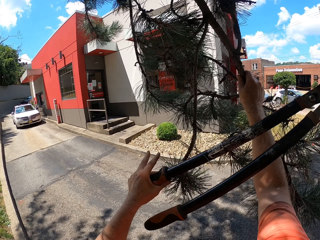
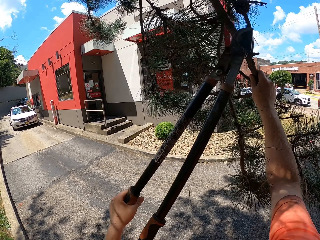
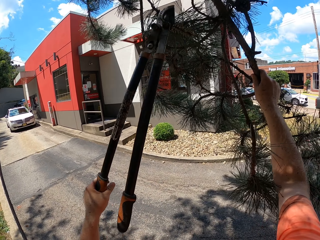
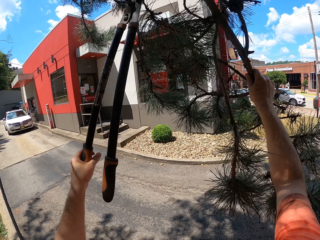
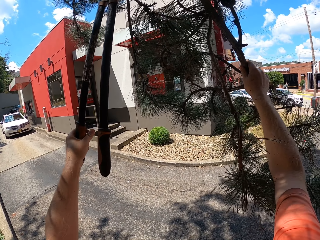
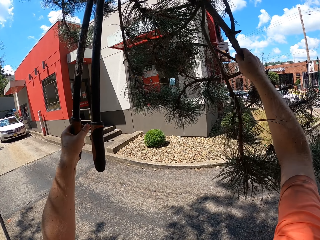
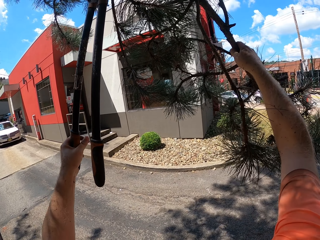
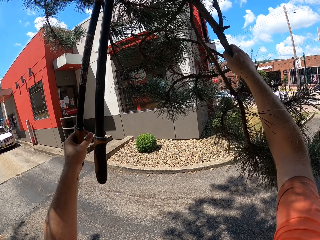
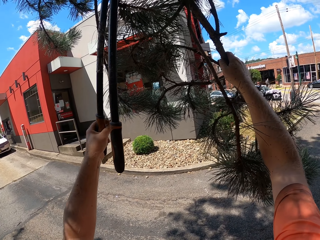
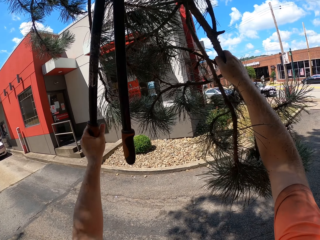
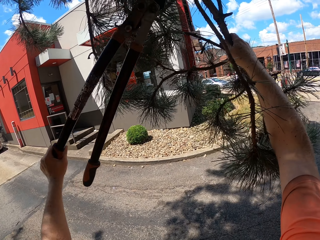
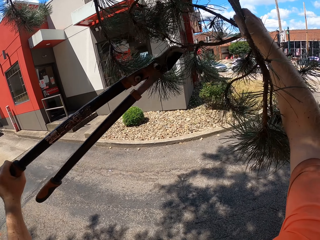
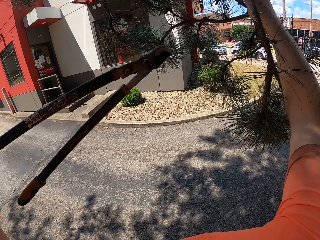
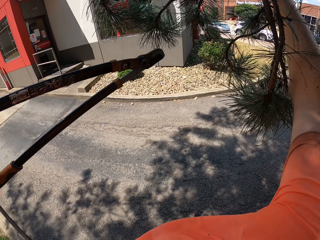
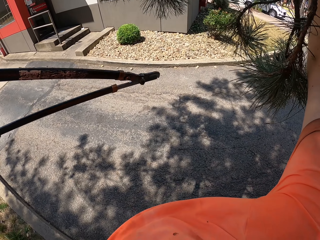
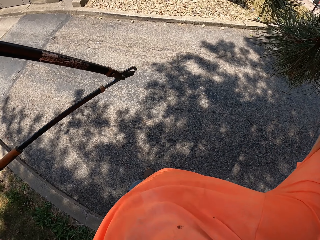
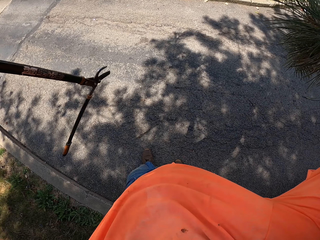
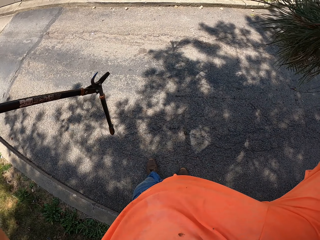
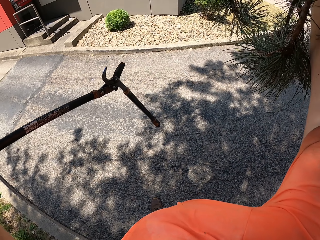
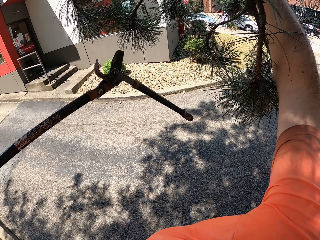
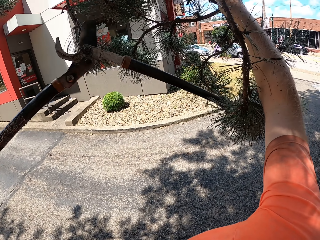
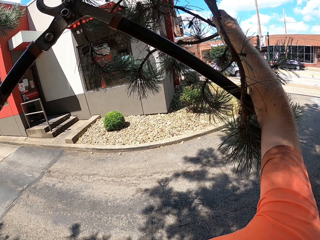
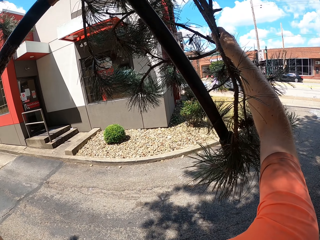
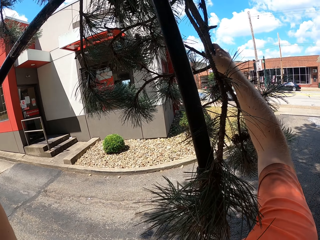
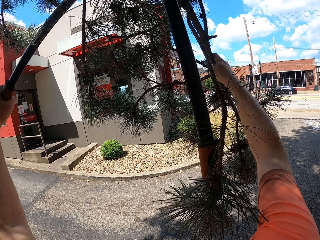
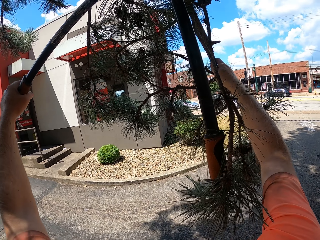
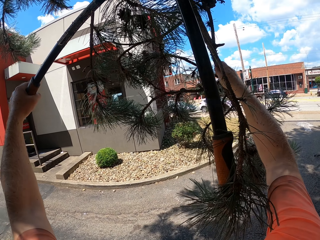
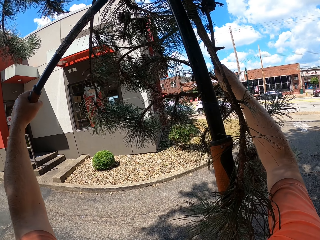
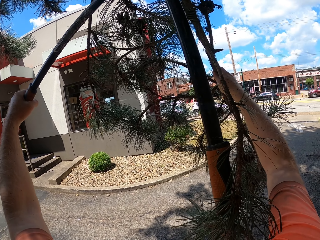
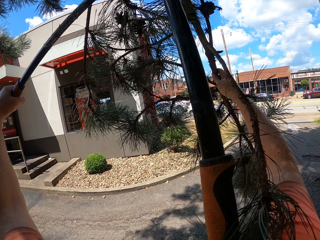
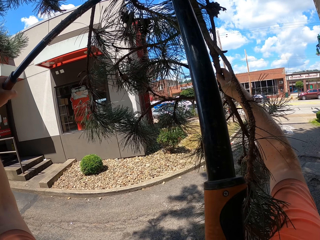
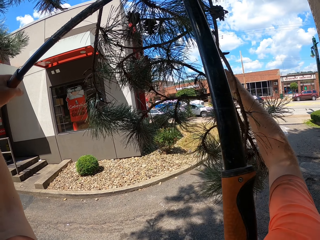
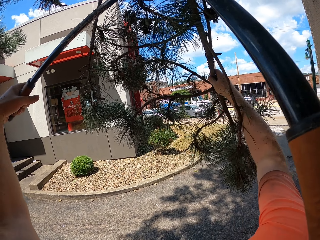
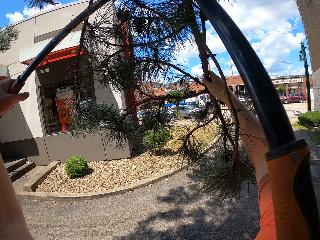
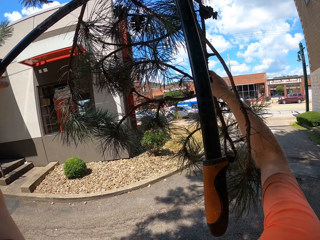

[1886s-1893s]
The camera wearer holds the branches with the right hand. He positions the trimmer shear on the left hand. He cuts the branch with the lawn shears in his left hand.

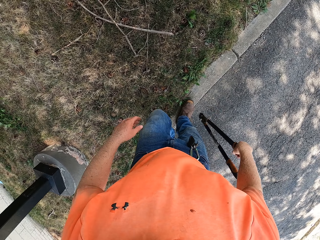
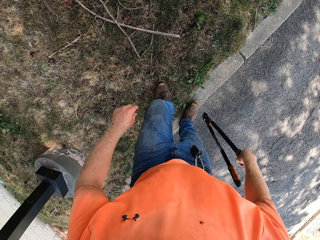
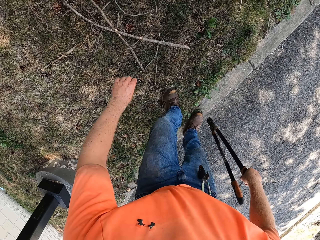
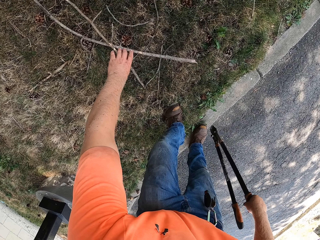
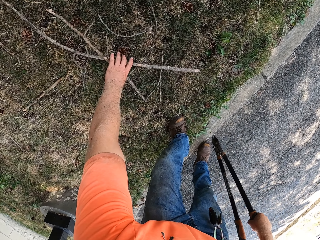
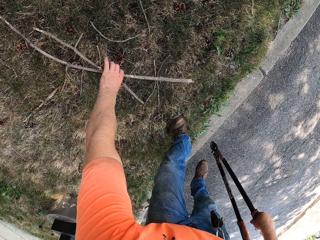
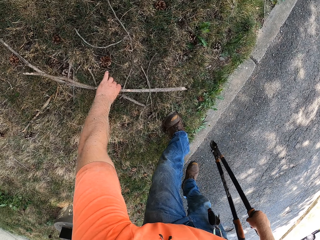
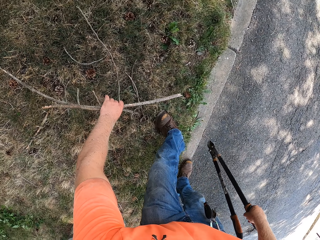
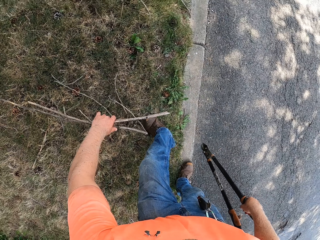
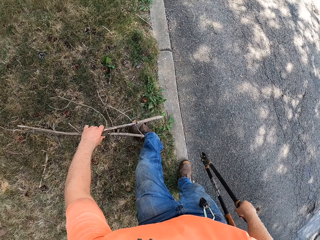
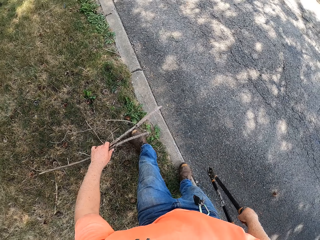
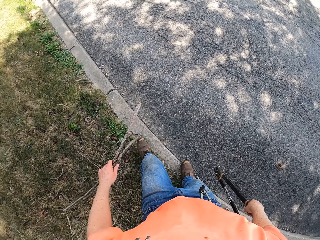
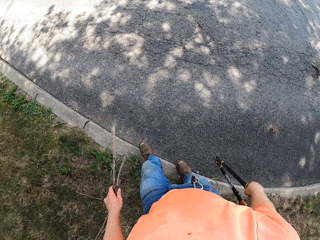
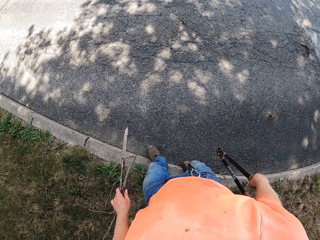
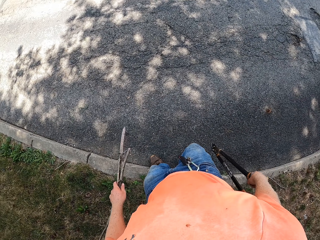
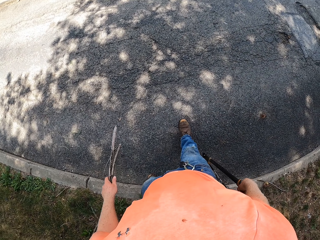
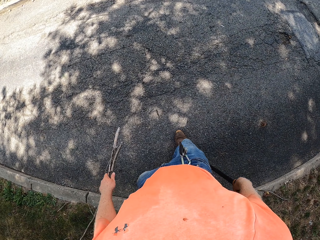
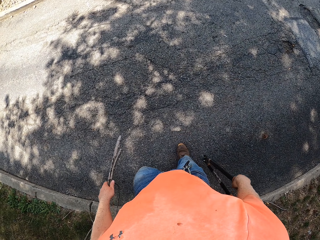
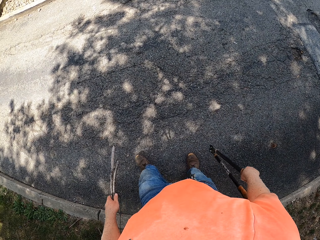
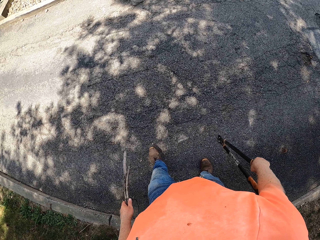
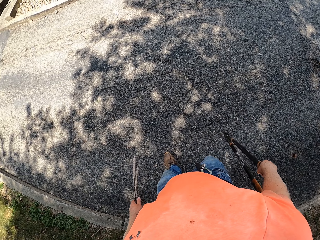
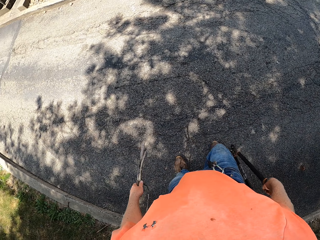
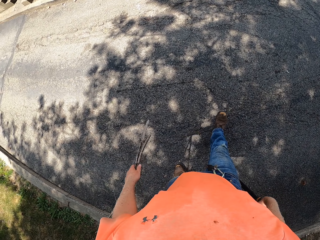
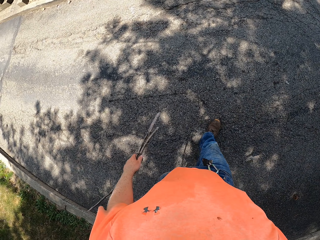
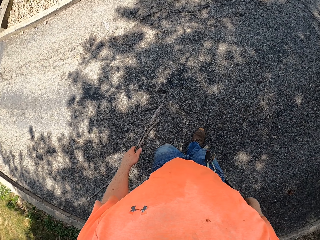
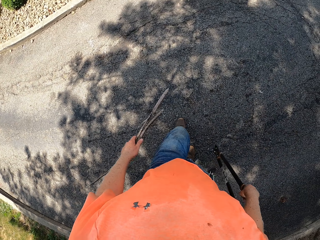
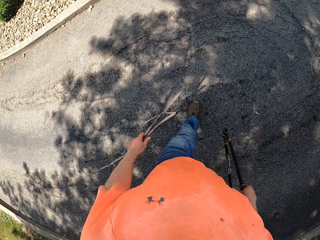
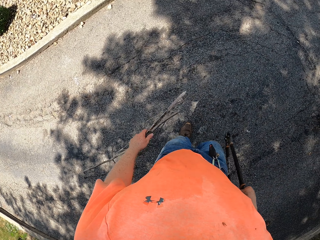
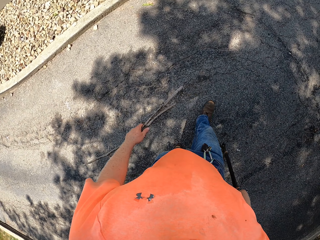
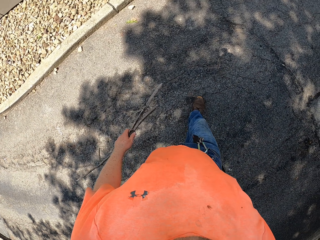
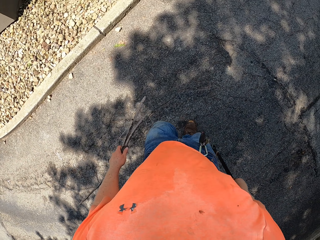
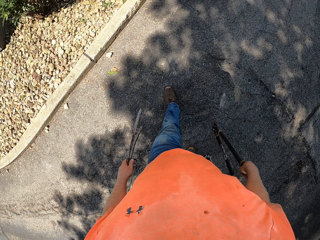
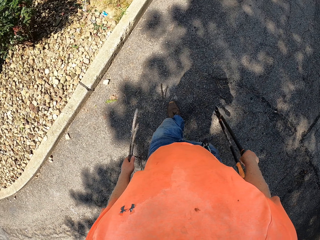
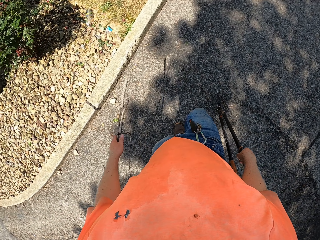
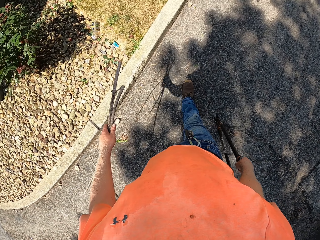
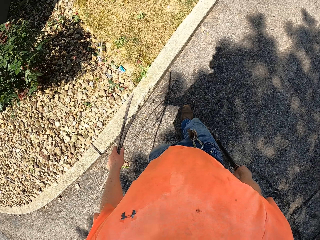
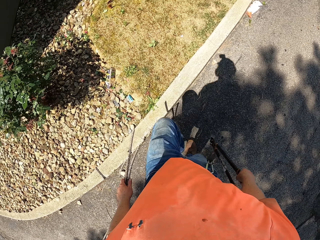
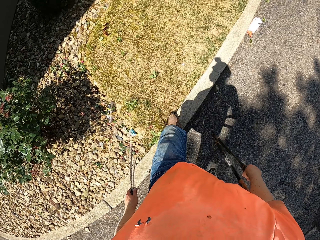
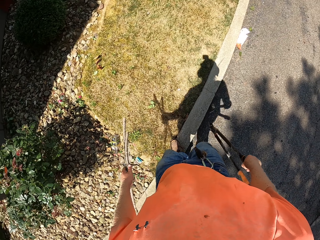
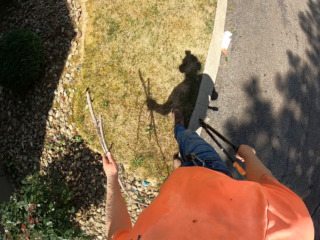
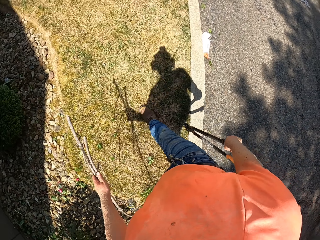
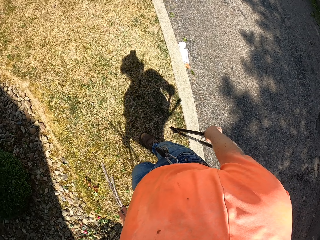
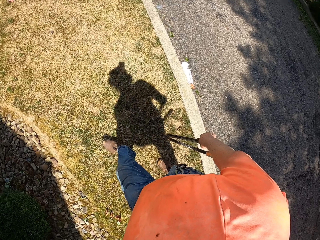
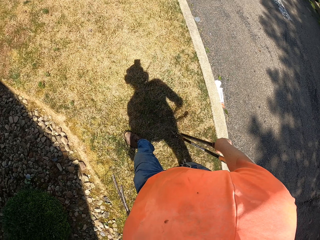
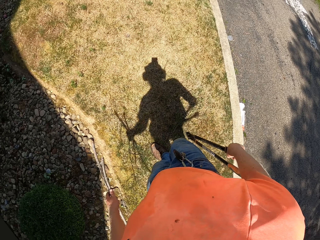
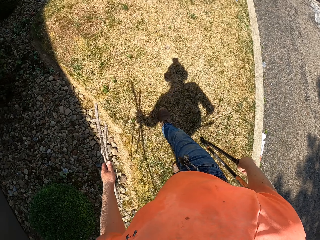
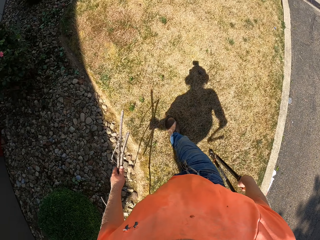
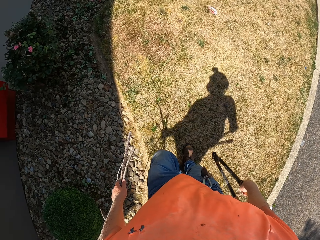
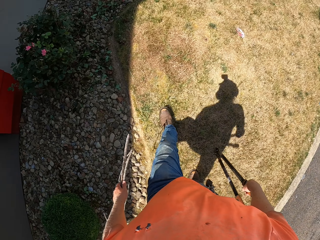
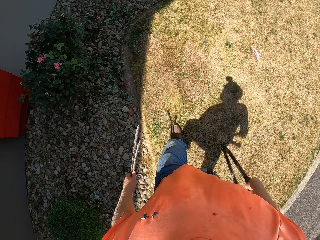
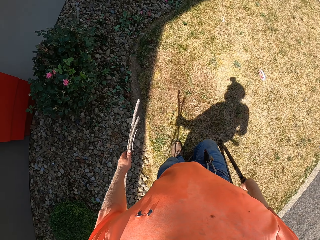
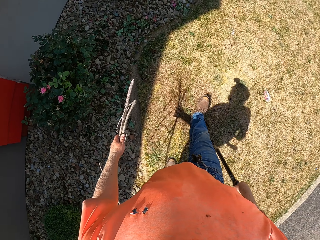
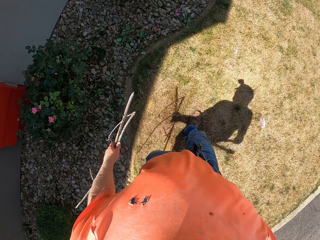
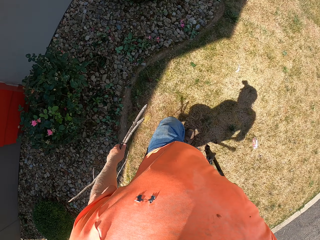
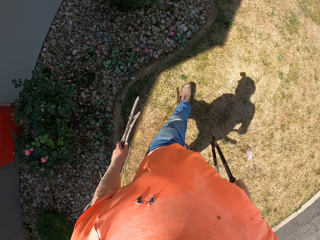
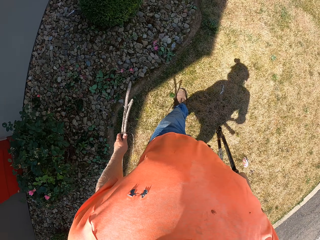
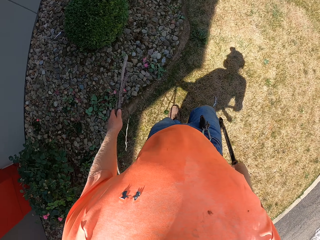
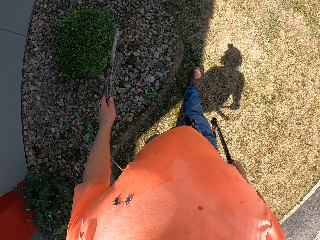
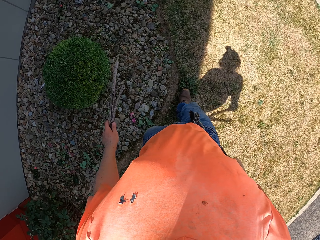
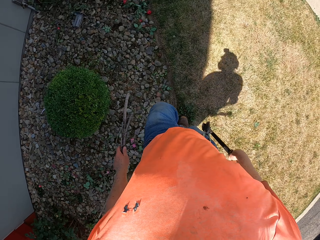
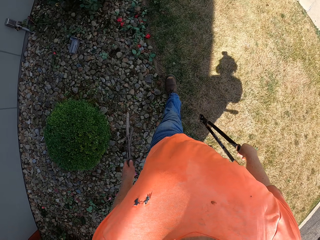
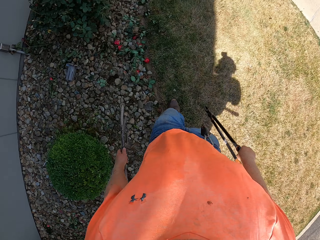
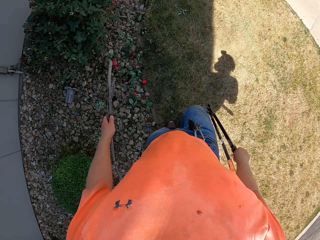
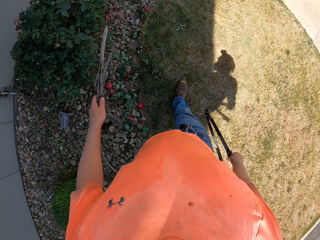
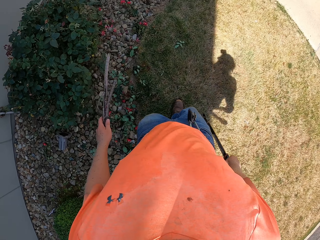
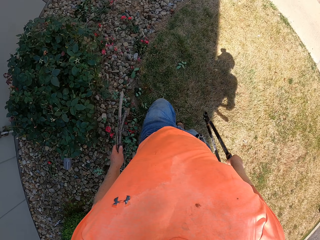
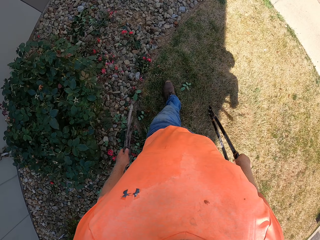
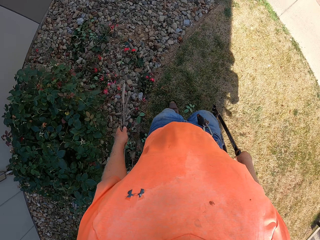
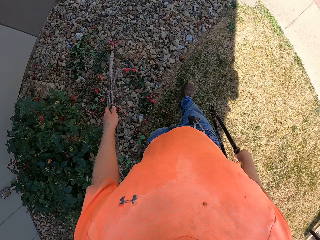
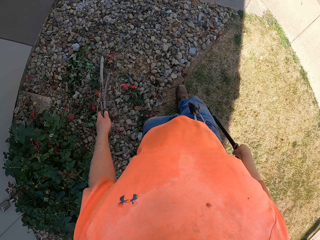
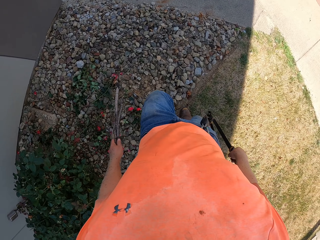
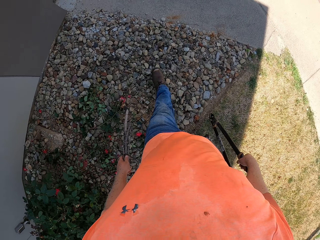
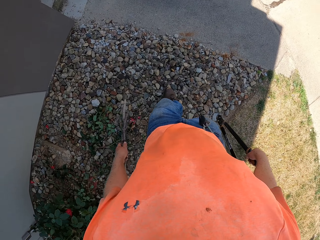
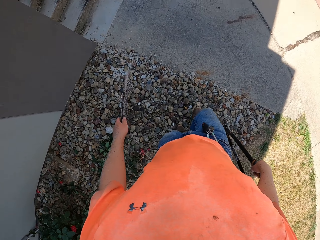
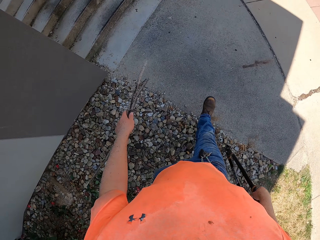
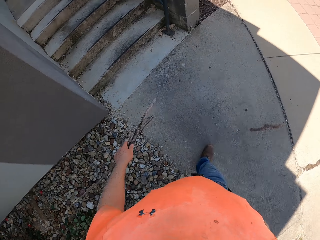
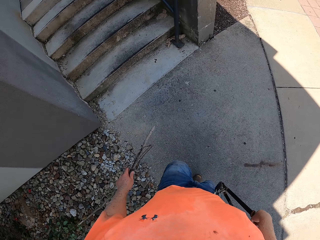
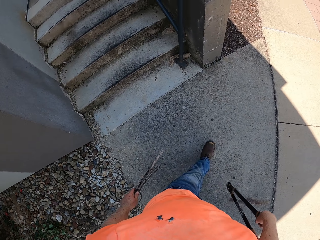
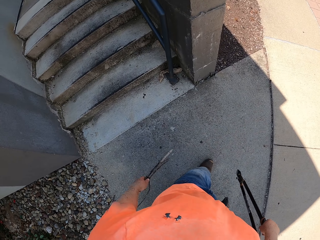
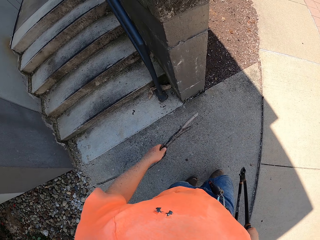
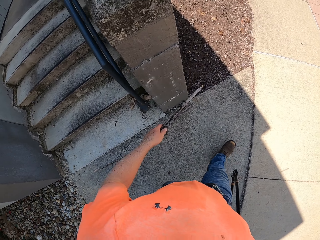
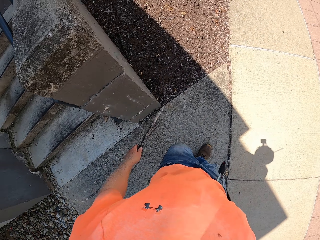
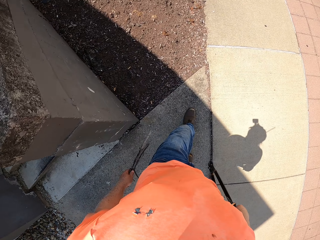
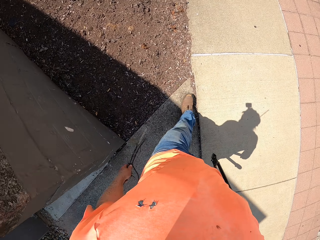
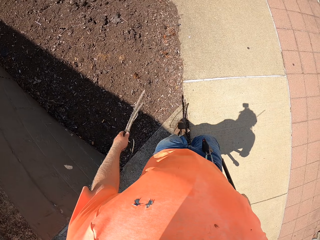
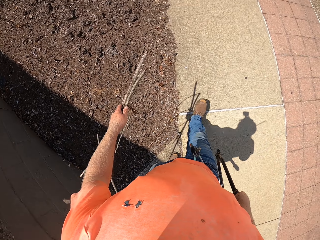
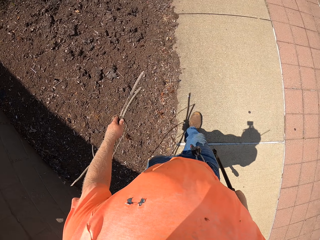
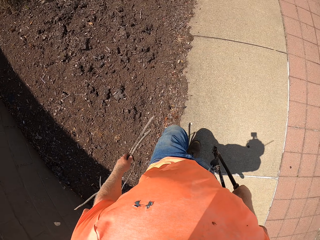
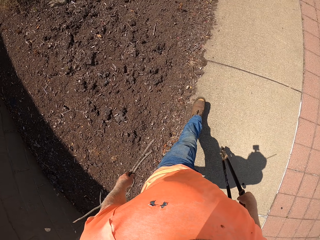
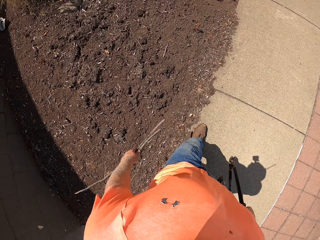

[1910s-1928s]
The camera wearer picks some twigs from the ground with his left hand. He walks on the pathway towards a garden. He steps on the lawn. He walks on the pathway.
